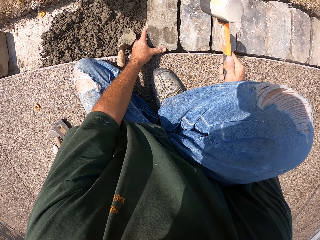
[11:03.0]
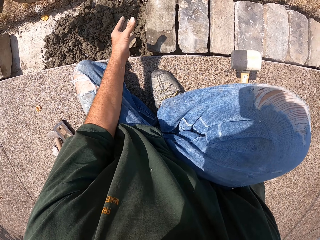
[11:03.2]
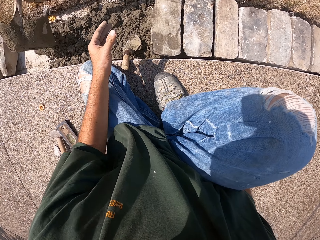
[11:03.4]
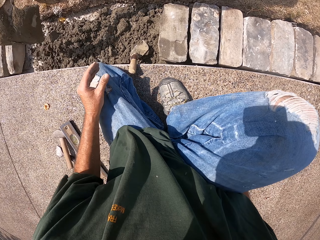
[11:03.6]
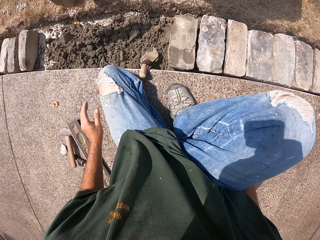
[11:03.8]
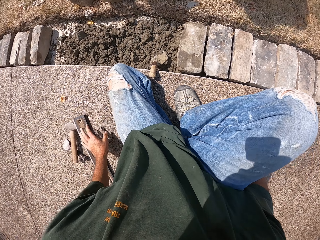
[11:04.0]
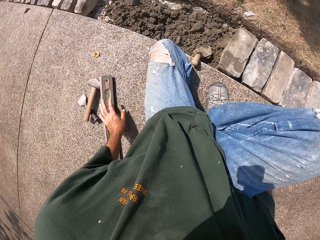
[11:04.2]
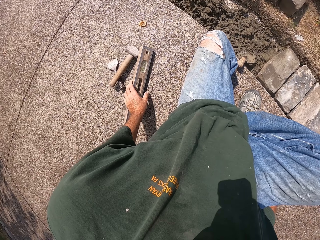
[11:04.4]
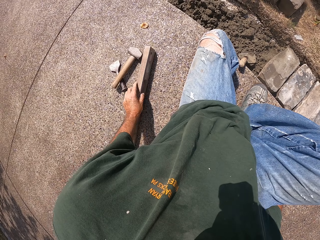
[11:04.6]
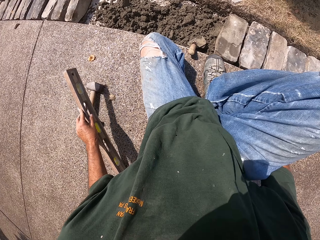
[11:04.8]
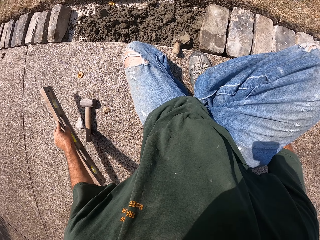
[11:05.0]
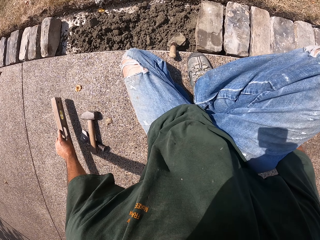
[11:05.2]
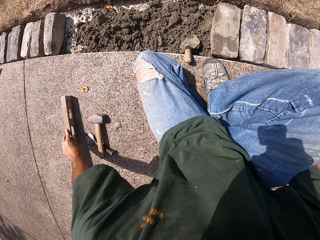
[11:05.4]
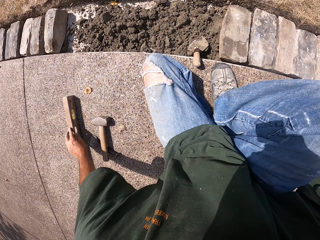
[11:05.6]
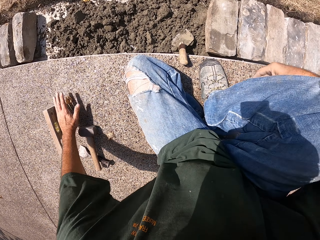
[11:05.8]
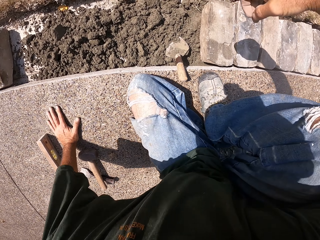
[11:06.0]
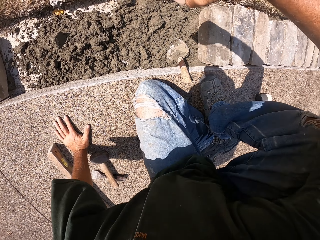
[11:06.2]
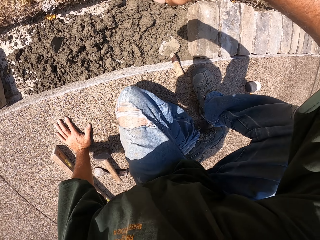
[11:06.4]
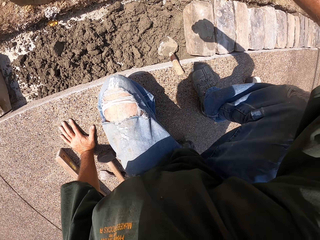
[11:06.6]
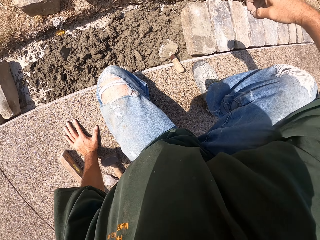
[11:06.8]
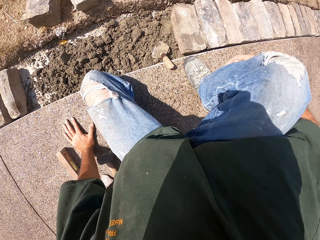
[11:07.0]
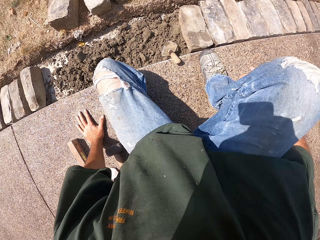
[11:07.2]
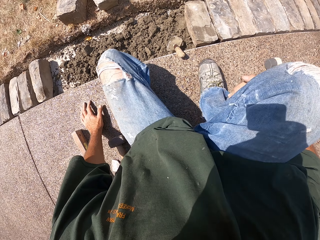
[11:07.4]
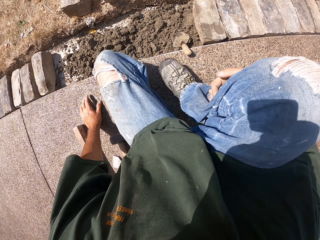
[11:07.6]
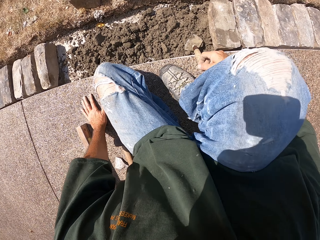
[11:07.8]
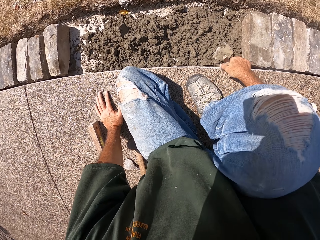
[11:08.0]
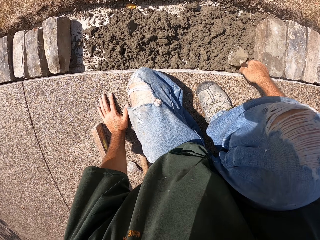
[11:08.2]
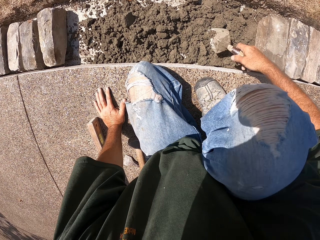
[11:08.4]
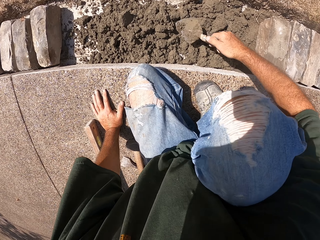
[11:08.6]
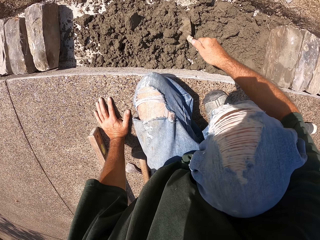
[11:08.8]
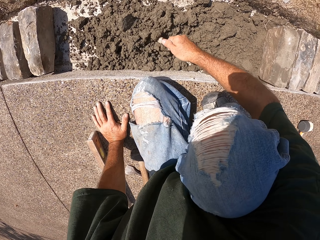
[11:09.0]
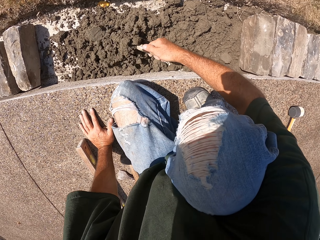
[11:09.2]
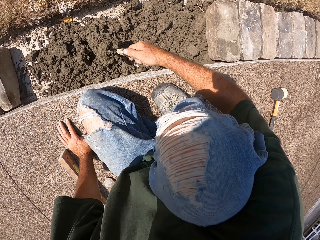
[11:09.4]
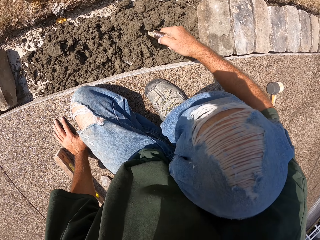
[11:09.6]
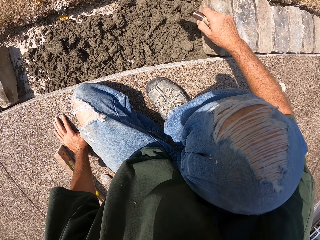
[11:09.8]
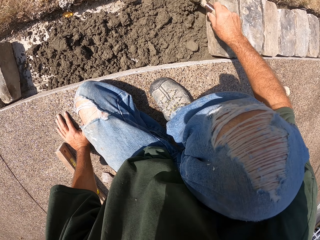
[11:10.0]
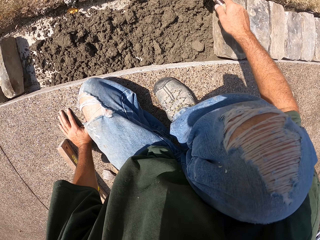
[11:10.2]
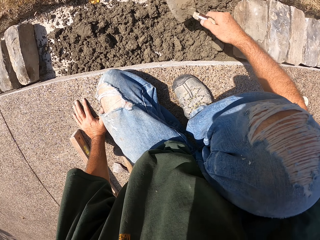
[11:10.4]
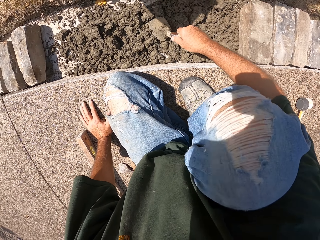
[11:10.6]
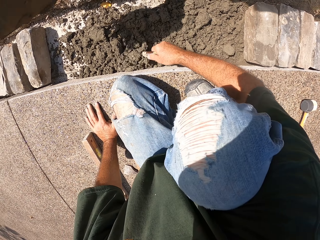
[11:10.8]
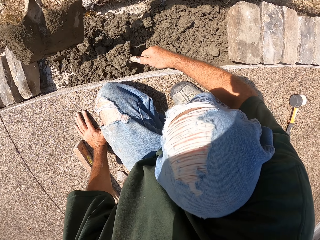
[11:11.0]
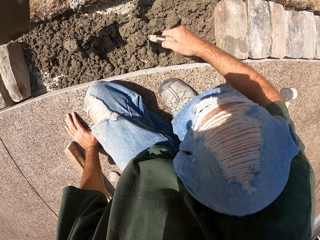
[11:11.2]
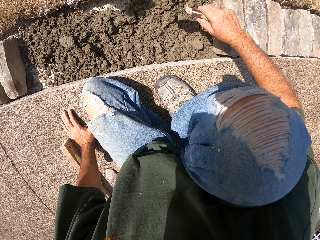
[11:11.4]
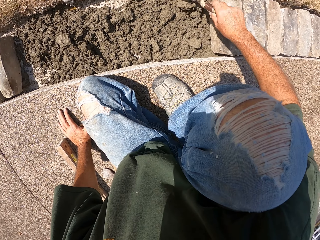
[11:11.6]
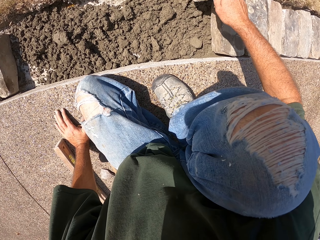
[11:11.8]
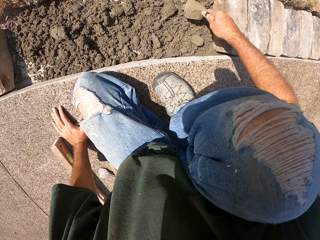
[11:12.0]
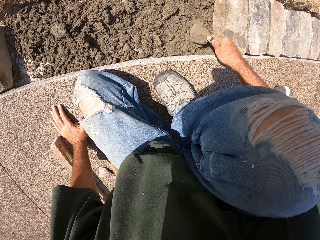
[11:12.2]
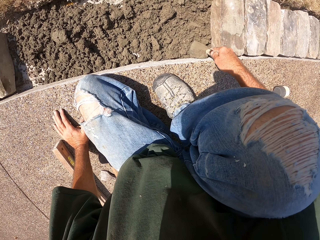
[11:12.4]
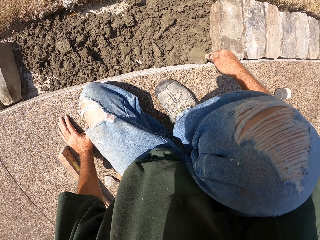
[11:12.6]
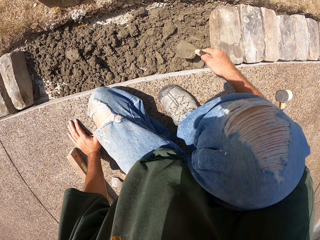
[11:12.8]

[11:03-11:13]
The camera wearer picks up and drops the spirit level. They pick up a masonry trowel. They scoop and pour the concrete. They spread mortar with the trowel.

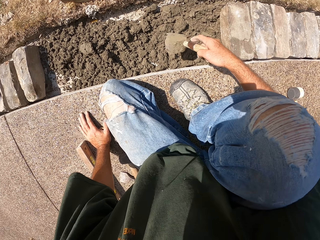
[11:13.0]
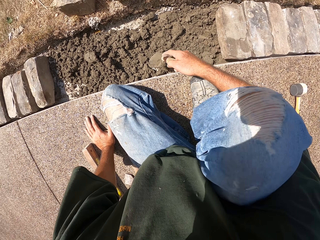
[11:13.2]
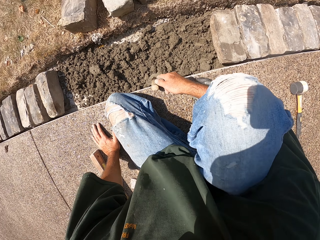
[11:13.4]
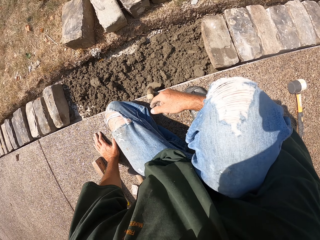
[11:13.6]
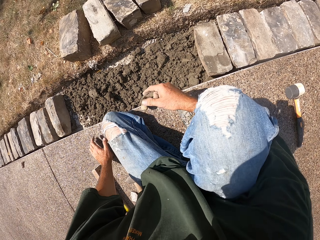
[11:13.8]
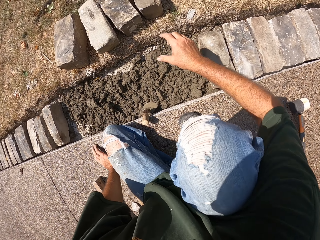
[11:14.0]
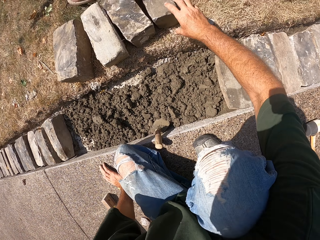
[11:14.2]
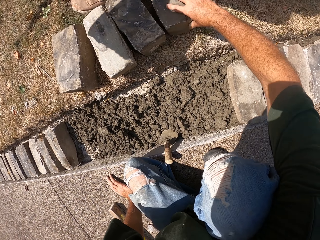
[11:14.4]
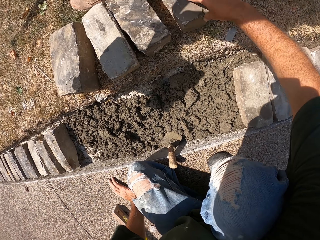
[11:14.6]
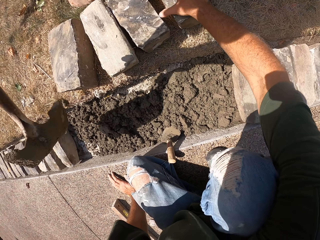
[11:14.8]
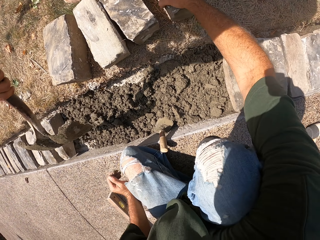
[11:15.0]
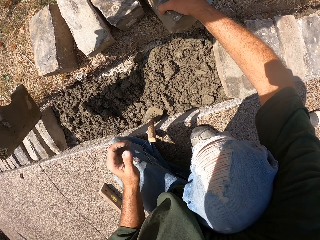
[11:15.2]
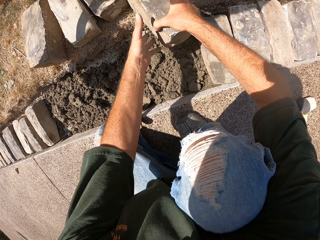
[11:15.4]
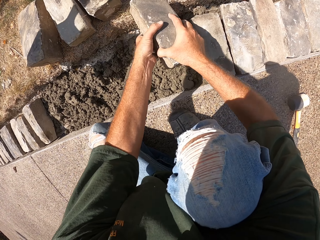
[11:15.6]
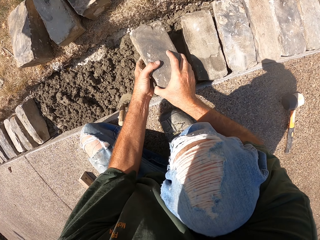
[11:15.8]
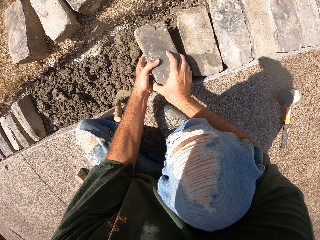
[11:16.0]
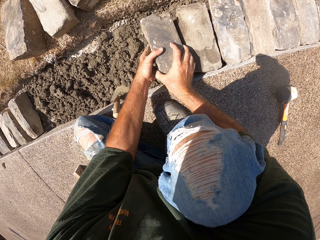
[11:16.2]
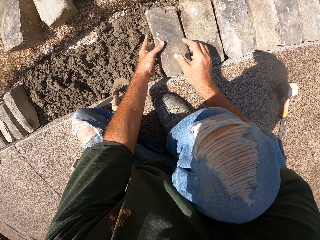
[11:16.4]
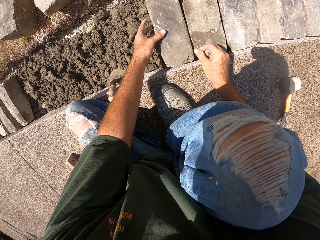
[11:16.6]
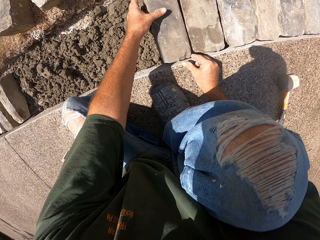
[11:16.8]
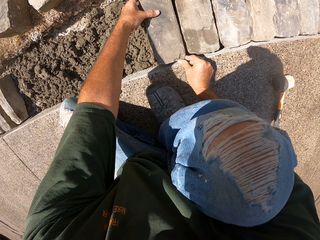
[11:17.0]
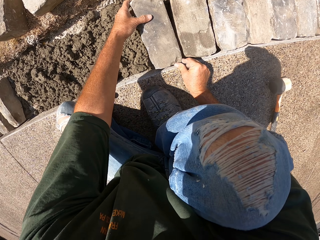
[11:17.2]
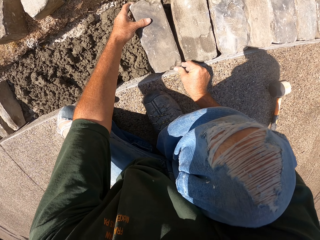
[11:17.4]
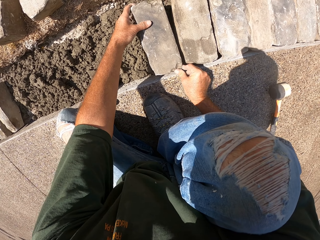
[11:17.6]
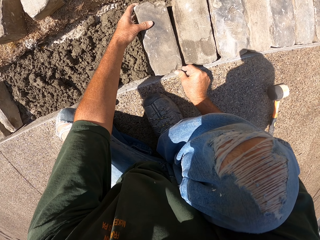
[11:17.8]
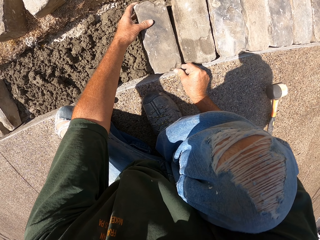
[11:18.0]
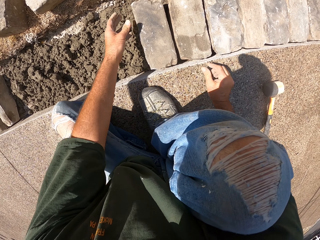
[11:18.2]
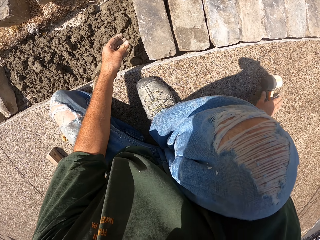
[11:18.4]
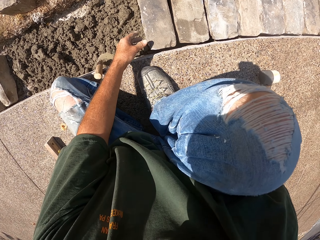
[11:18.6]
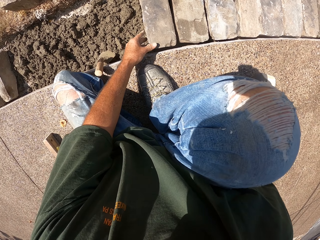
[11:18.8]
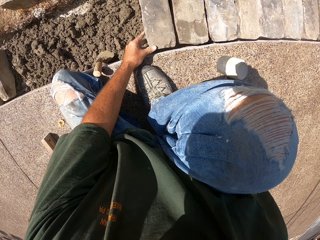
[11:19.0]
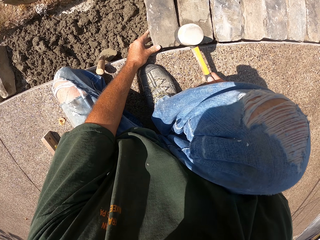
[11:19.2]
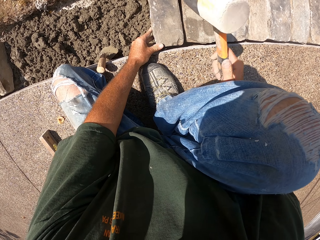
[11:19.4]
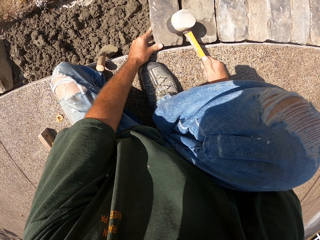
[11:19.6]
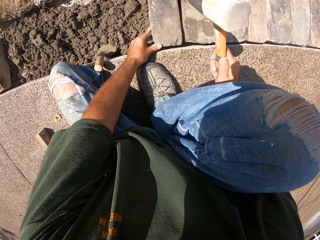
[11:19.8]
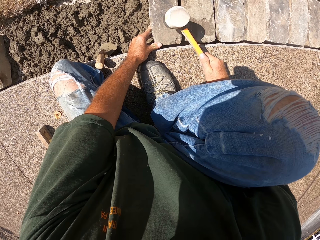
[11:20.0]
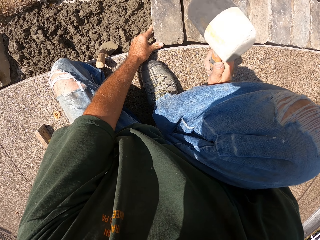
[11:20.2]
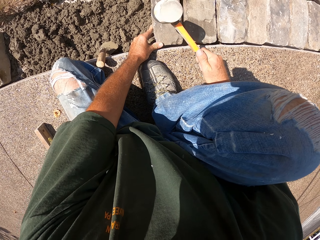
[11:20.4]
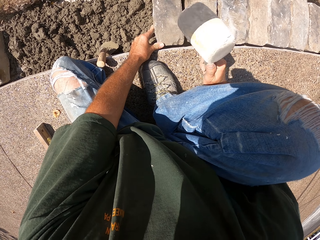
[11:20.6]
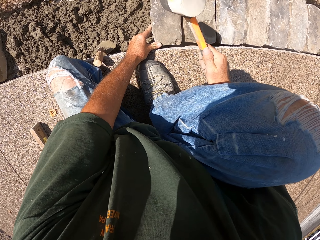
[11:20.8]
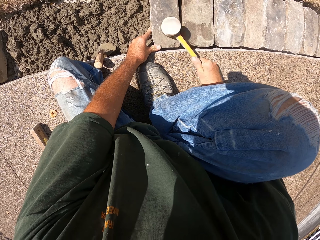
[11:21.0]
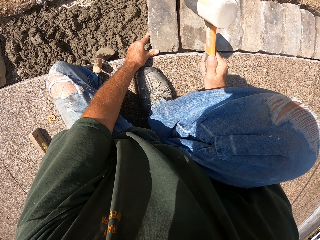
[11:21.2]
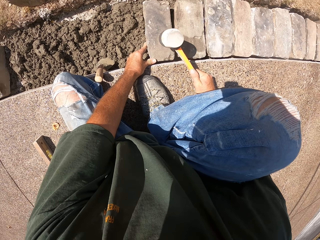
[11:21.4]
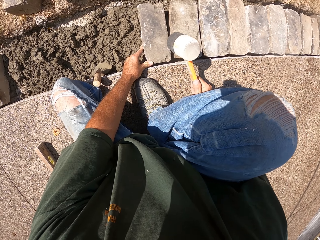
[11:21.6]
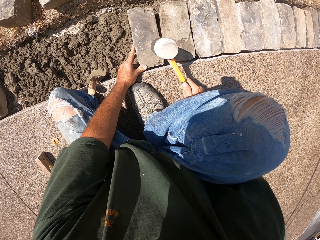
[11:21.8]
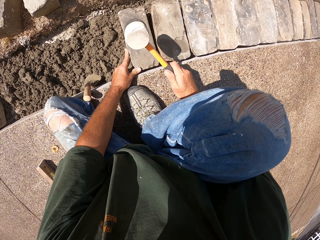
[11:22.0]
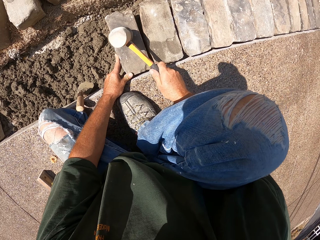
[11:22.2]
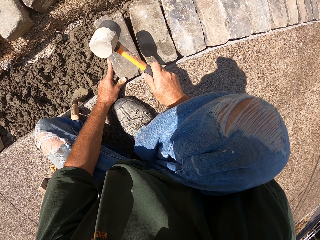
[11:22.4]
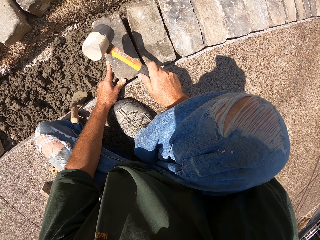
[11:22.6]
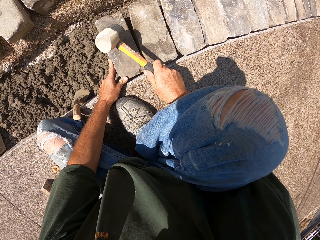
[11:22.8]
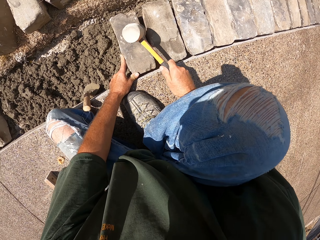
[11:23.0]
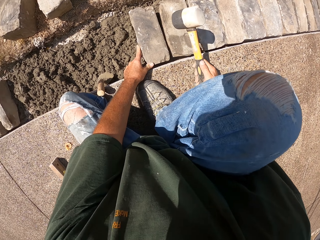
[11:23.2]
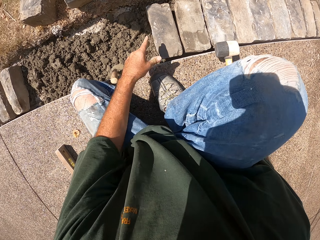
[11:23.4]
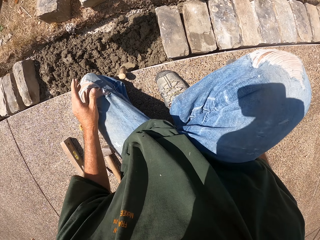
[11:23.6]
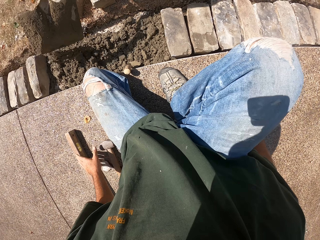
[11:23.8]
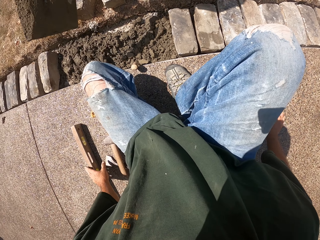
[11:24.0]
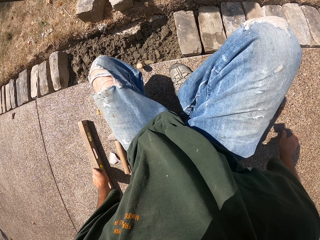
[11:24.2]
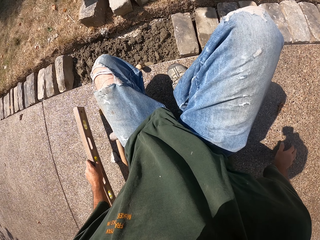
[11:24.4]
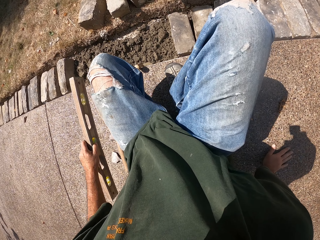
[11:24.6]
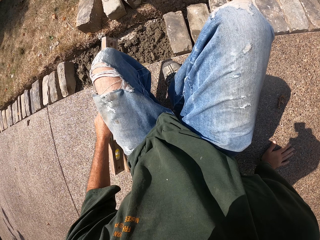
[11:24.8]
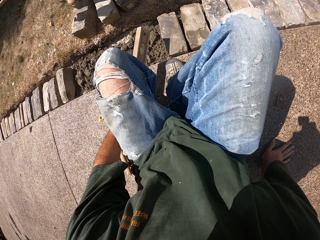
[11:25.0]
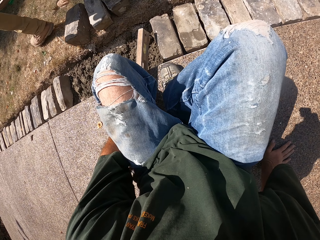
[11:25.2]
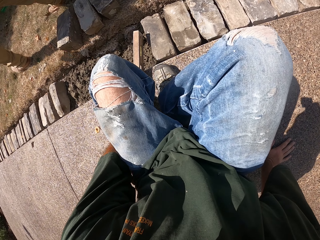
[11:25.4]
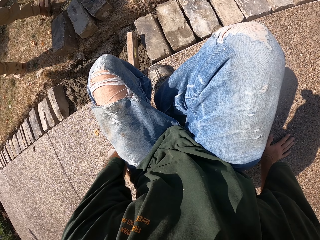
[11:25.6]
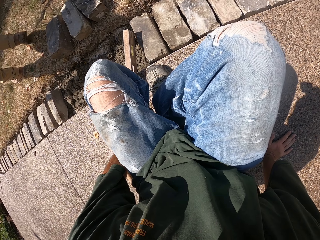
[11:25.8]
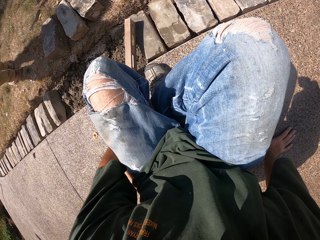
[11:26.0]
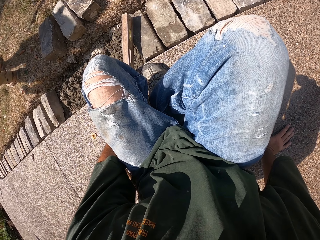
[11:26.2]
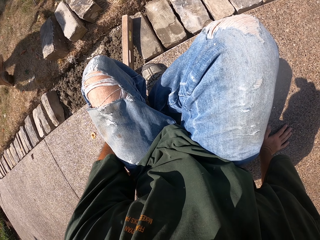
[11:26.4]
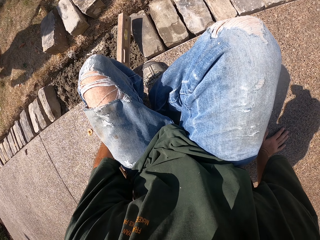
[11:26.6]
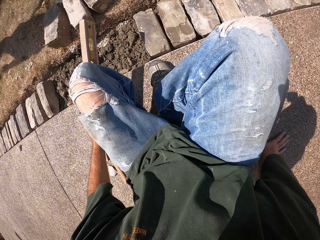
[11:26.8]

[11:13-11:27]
The camera wearer drops the masonry trowel. They pick up a brick. They put a stone in the furrow. They fix the brick. They pick up a hammer. They hit the brick with the hammer. They drop the hammer. They pick up a spirit level. They check the level with a level balance. They put the spirit level on the brick.
